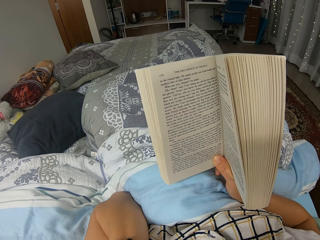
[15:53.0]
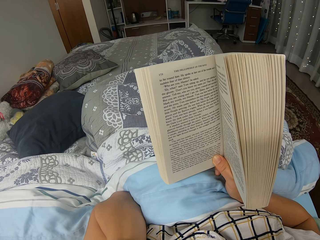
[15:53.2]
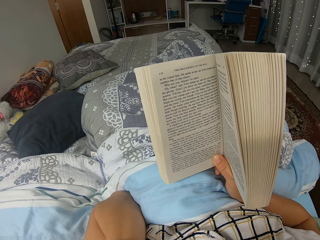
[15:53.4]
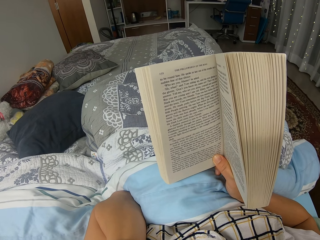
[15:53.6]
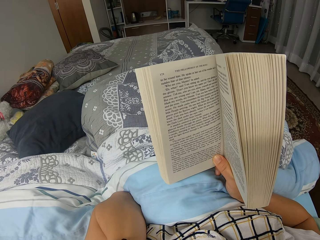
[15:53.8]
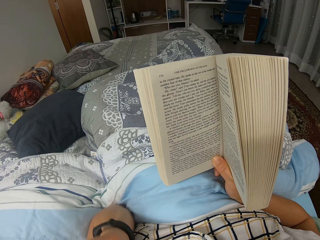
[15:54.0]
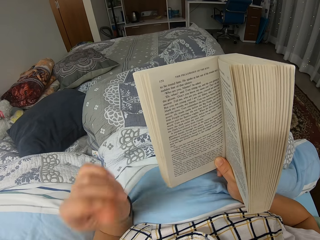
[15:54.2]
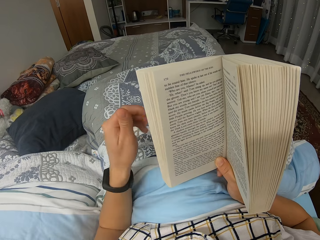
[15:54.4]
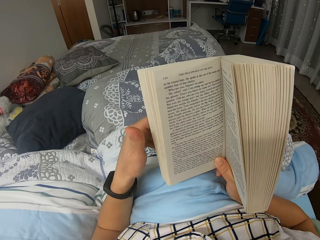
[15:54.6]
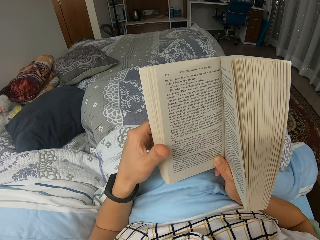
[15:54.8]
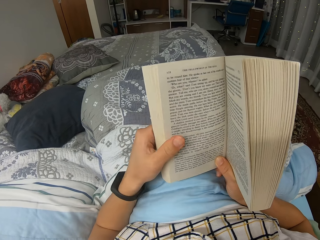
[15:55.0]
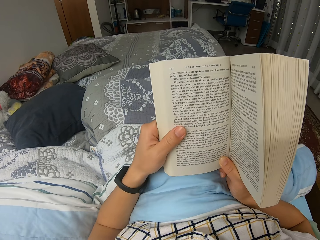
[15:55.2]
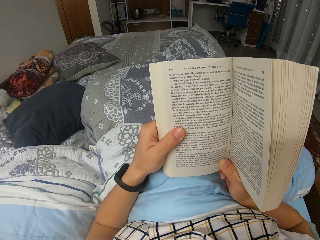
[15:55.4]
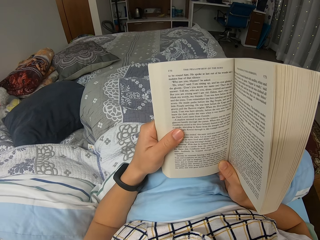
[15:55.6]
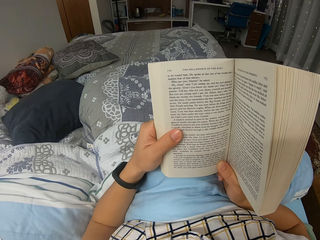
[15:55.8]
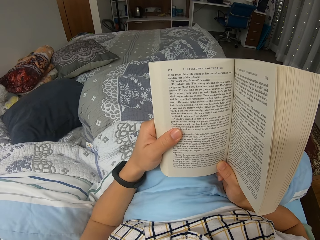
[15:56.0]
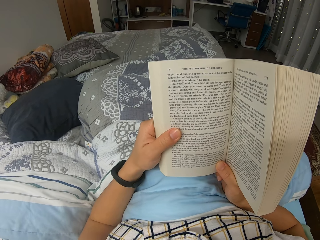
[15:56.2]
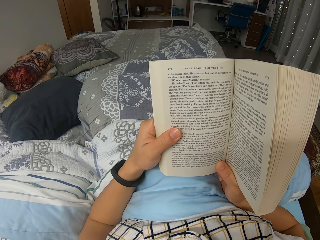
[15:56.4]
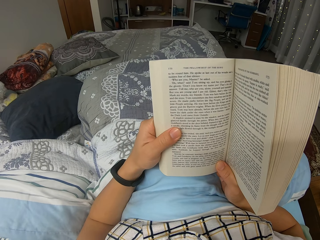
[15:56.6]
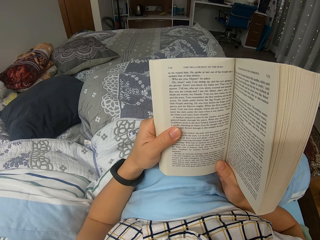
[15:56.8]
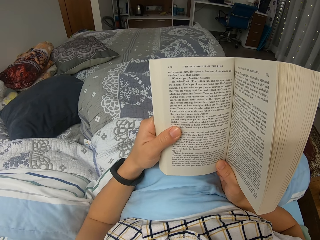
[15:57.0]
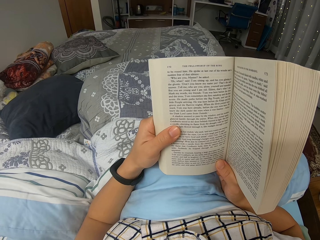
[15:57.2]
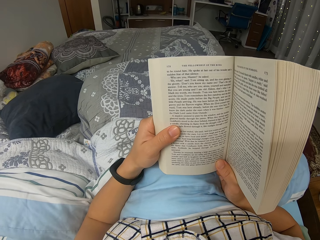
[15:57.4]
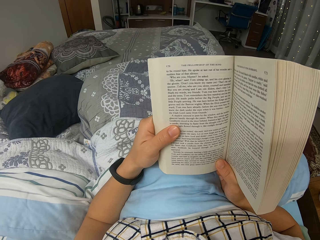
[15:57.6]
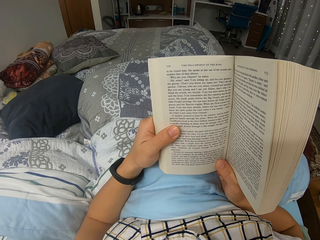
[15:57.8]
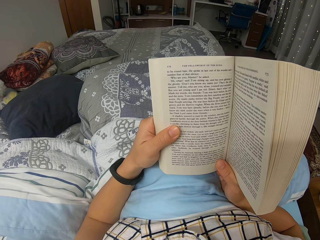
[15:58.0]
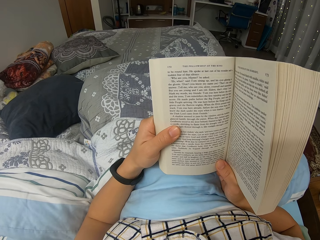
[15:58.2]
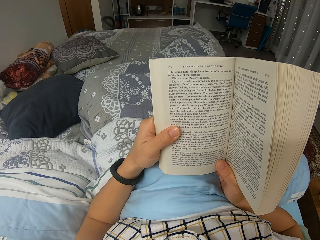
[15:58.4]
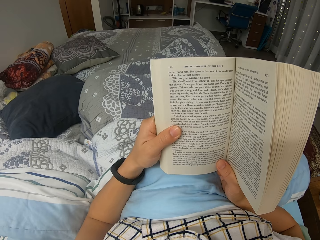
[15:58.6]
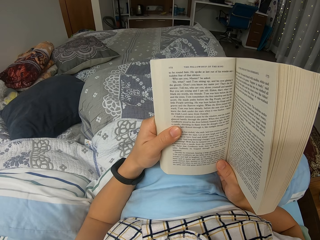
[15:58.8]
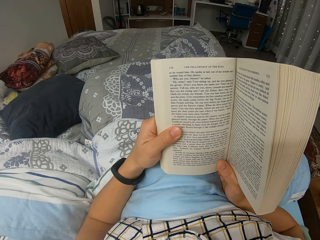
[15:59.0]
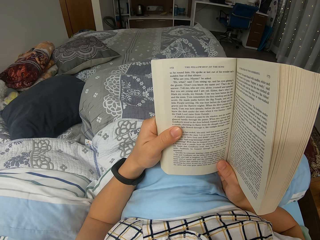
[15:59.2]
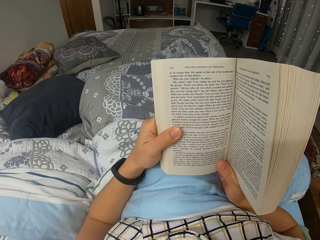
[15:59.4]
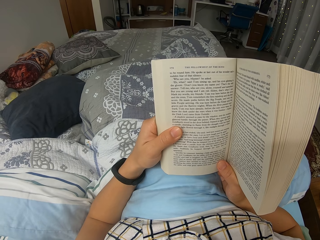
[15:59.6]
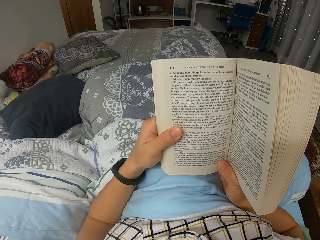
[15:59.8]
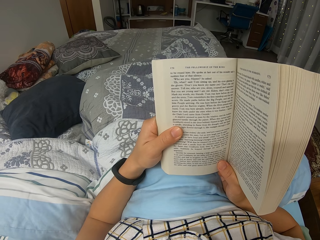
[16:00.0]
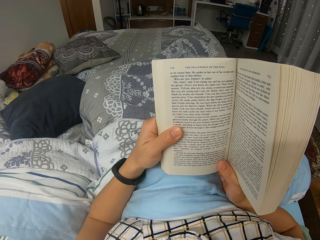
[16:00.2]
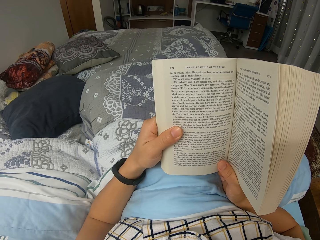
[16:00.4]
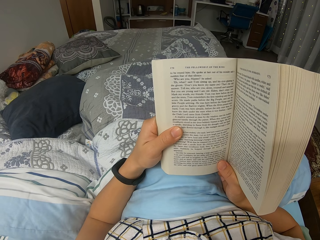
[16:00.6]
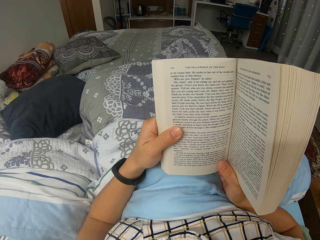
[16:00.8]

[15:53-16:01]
The camera wearer drops a hand. They read through the novel.

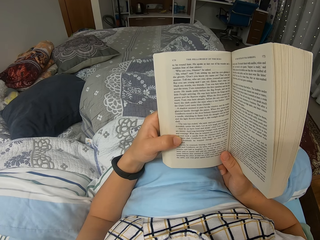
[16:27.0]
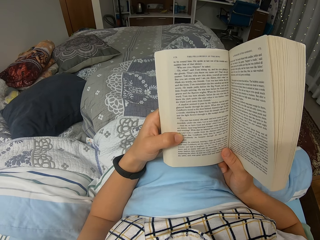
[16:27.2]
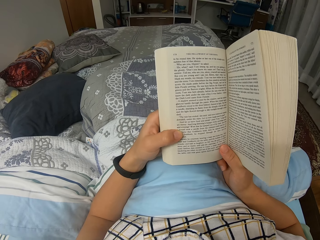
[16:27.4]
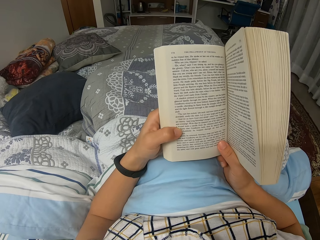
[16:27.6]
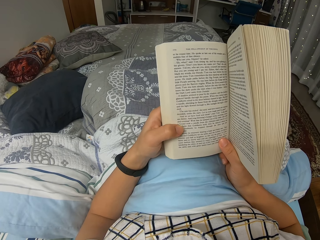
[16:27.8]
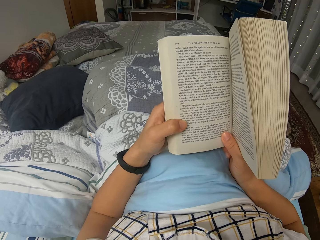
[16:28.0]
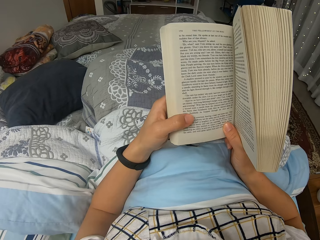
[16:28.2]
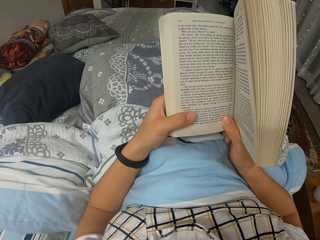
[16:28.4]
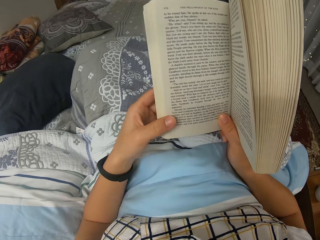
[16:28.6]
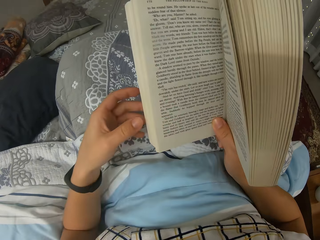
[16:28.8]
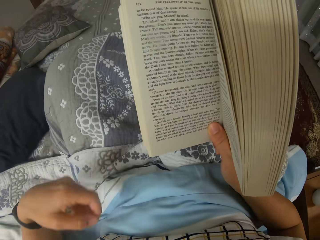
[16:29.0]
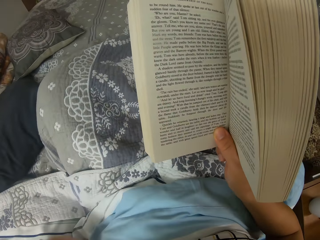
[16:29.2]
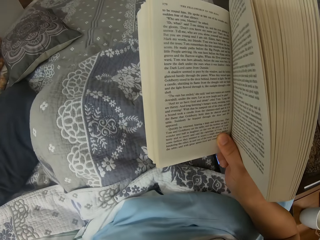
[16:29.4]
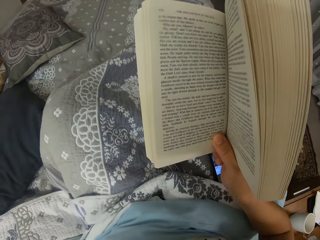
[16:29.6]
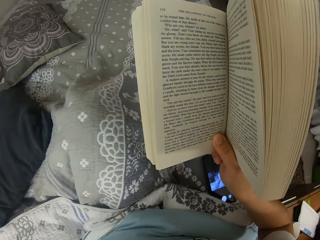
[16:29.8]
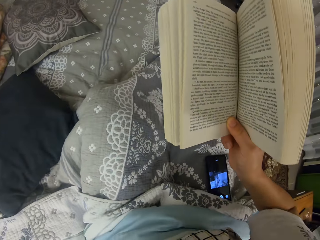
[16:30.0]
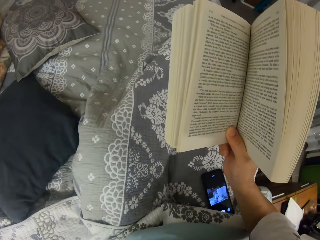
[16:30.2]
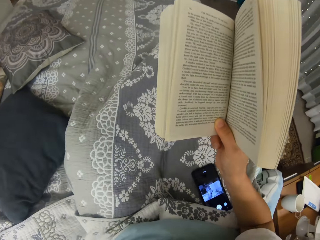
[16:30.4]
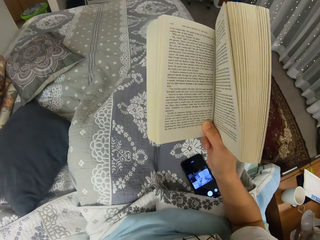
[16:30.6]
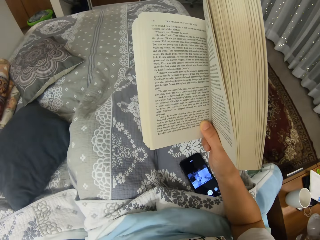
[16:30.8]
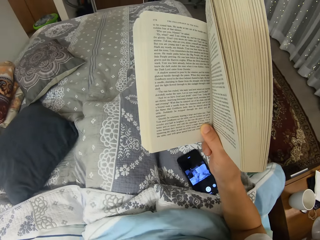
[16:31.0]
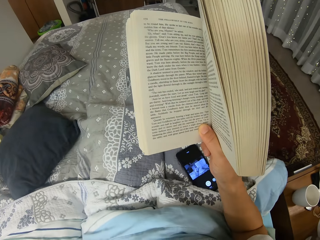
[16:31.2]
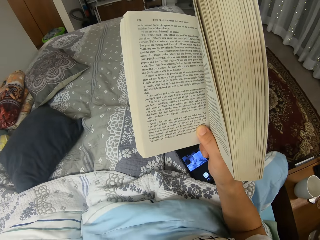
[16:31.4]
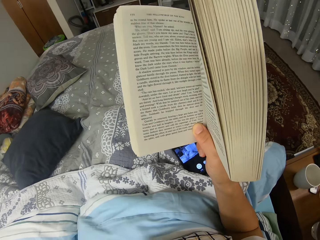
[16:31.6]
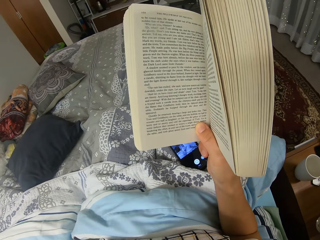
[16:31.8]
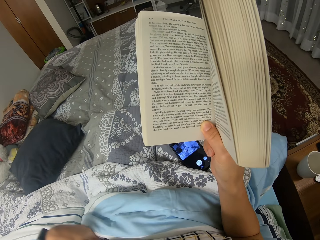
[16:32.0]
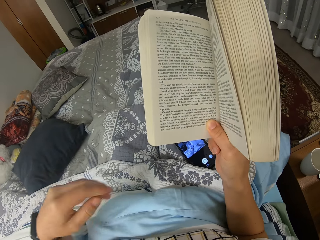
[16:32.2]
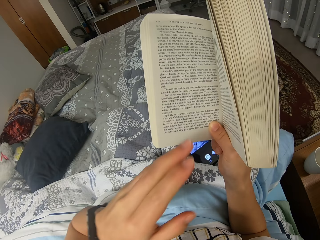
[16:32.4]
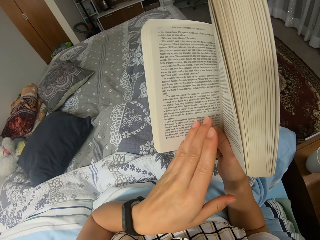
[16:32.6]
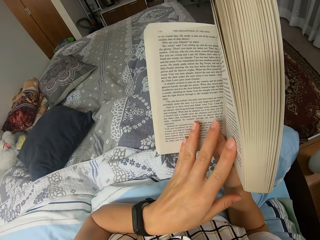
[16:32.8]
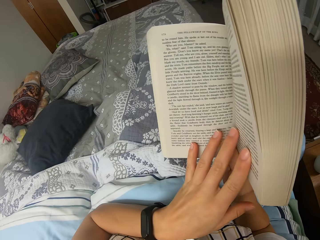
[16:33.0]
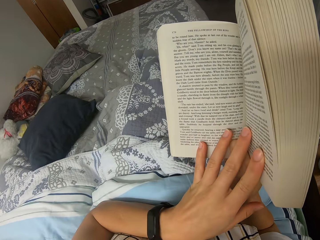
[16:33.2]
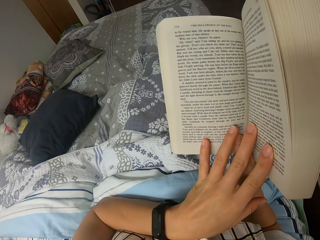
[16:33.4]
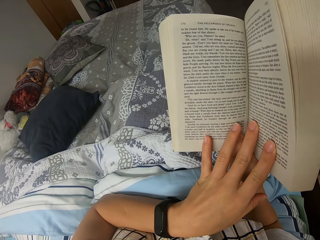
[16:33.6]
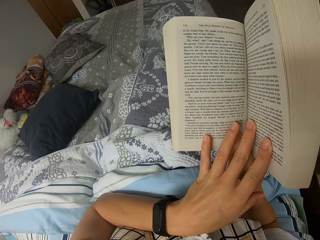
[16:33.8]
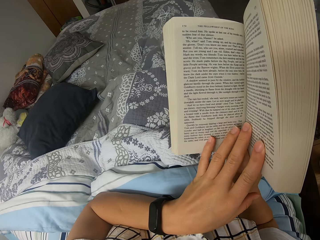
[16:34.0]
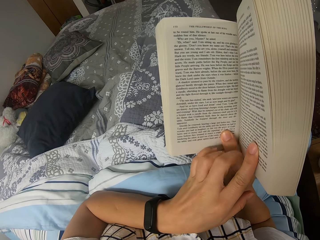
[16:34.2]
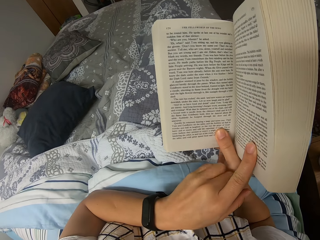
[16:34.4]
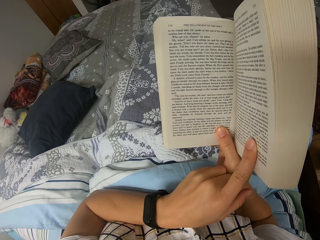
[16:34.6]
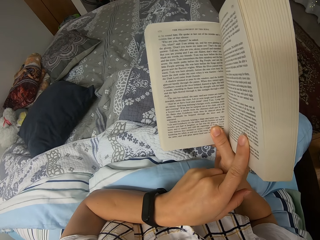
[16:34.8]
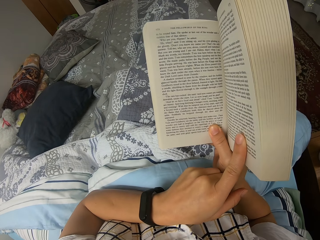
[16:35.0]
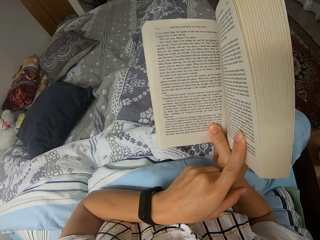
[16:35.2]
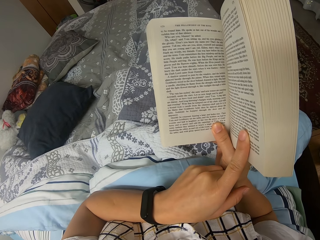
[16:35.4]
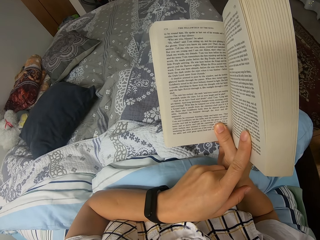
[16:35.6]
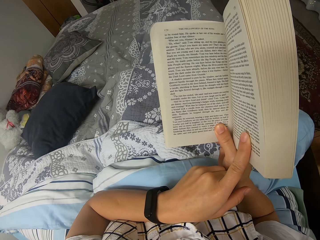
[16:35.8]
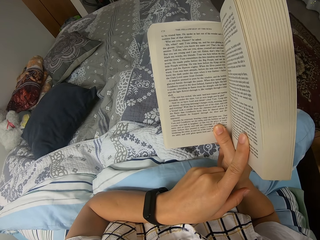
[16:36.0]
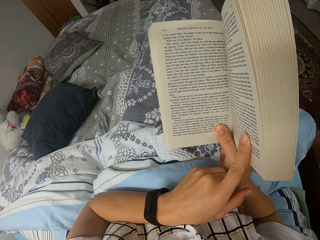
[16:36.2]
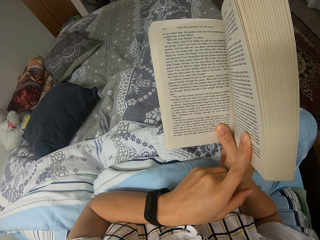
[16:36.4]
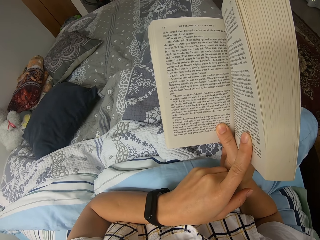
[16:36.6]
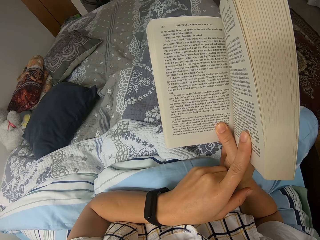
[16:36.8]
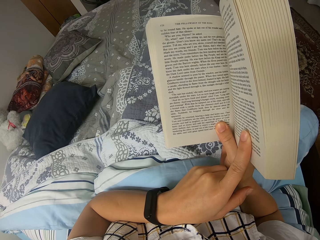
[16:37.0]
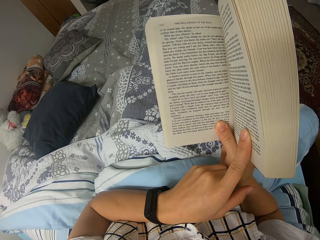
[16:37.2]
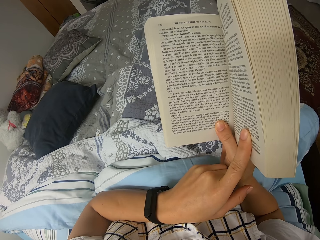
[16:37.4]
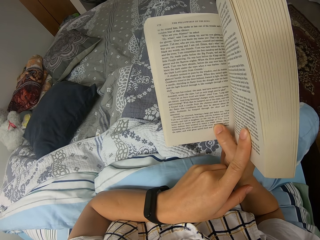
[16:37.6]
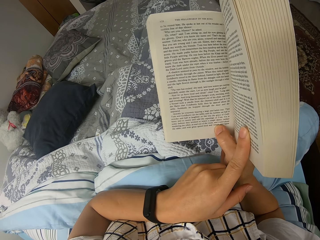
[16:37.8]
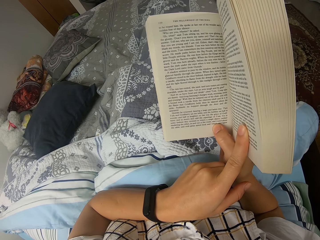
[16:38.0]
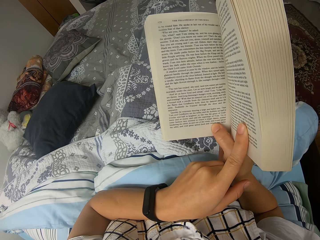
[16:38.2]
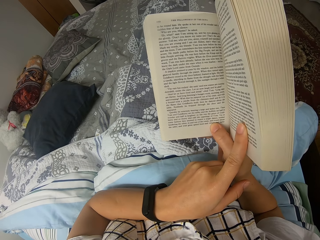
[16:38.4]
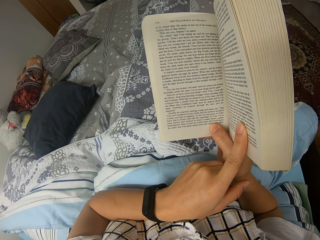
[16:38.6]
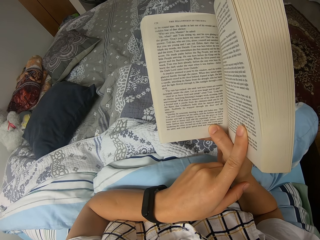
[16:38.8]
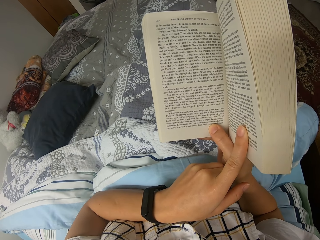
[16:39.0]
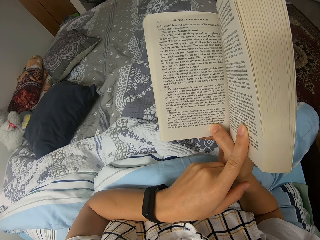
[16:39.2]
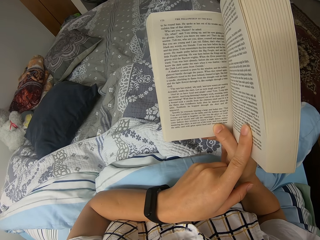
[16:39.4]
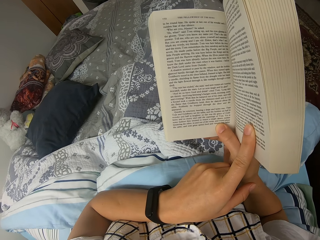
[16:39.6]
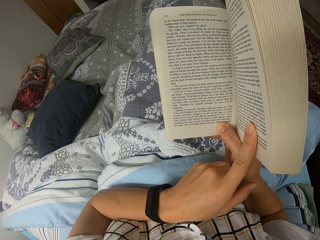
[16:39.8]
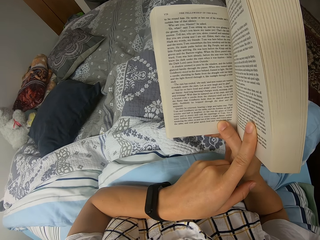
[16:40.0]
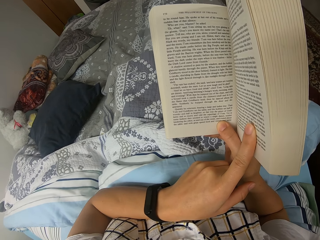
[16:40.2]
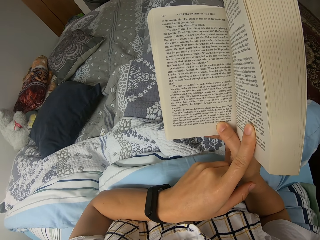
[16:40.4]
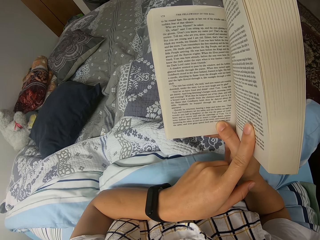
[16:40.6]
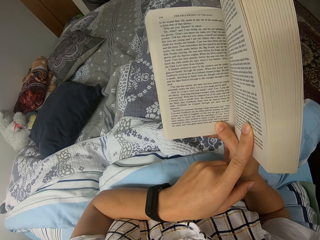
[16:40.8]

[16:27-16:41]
The camera wearer moves the book. They shift position and hold the novel with both hands. They lift a hand. They read through the novel and hold the novel with both hands.
